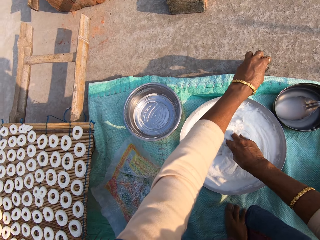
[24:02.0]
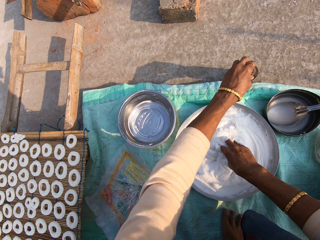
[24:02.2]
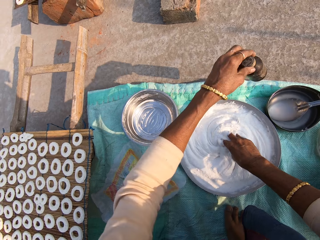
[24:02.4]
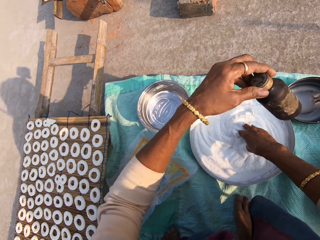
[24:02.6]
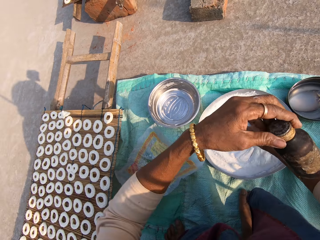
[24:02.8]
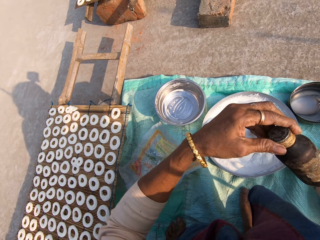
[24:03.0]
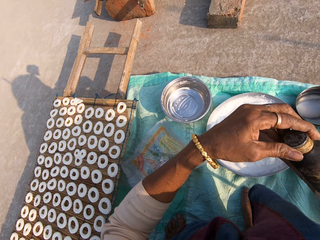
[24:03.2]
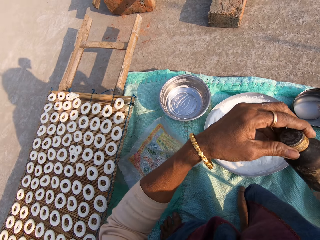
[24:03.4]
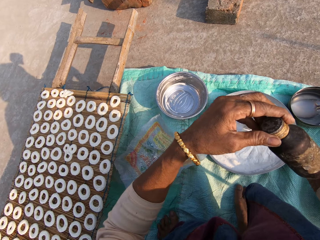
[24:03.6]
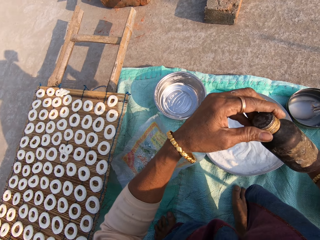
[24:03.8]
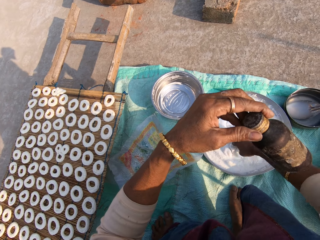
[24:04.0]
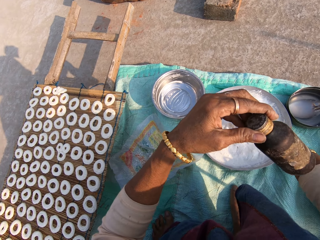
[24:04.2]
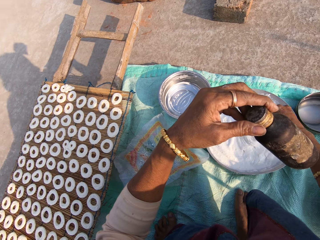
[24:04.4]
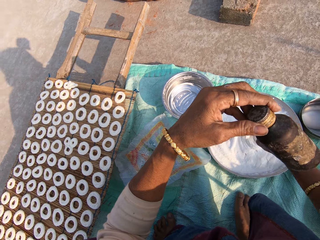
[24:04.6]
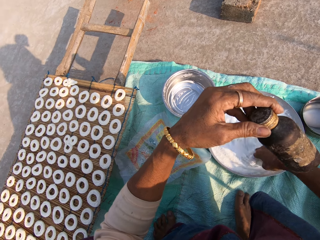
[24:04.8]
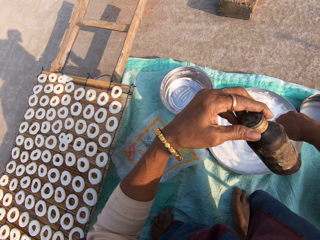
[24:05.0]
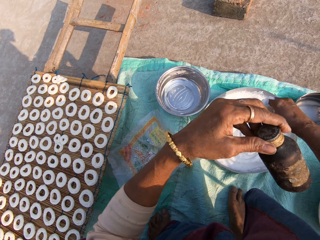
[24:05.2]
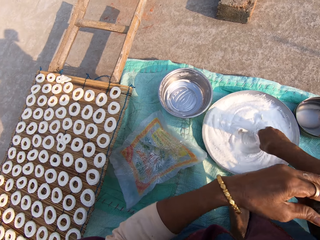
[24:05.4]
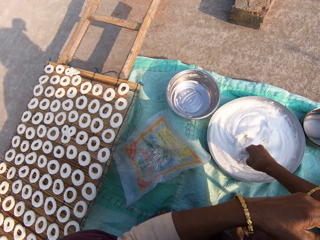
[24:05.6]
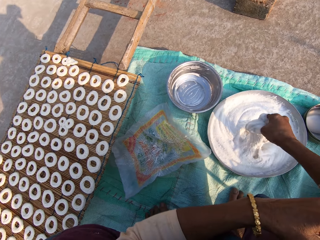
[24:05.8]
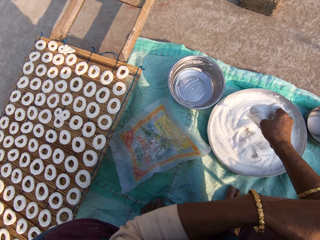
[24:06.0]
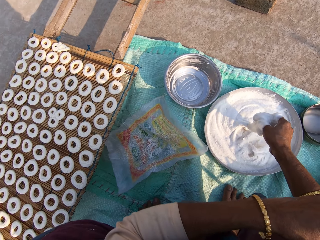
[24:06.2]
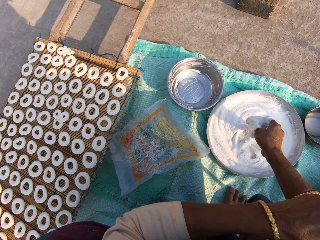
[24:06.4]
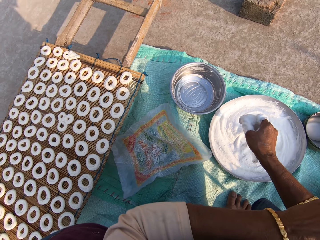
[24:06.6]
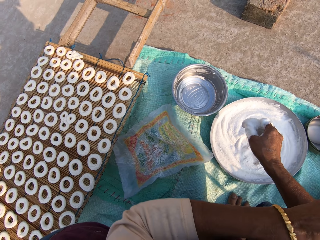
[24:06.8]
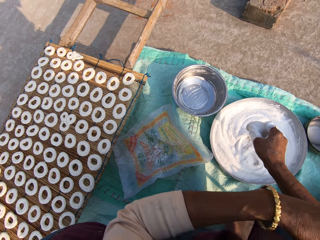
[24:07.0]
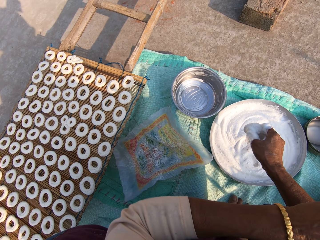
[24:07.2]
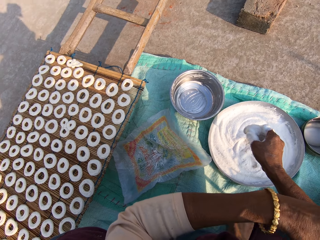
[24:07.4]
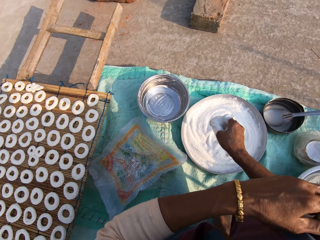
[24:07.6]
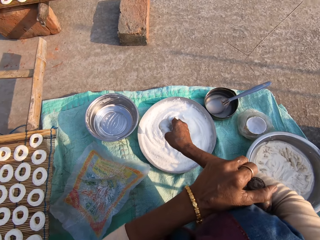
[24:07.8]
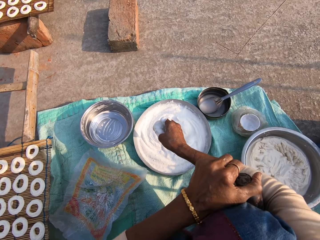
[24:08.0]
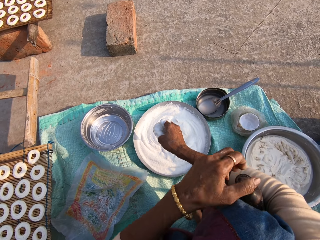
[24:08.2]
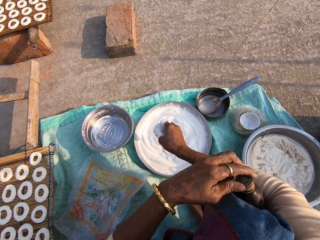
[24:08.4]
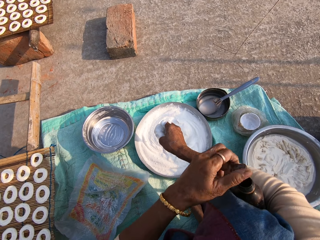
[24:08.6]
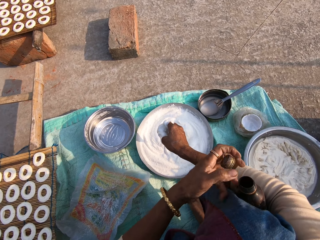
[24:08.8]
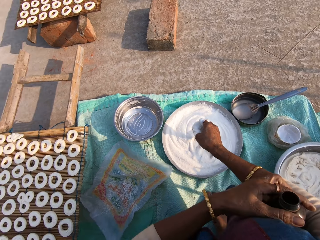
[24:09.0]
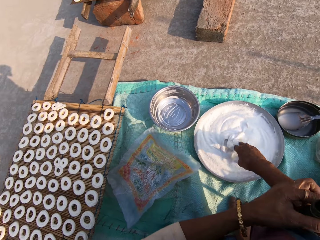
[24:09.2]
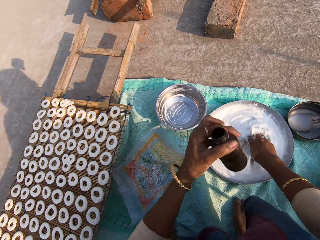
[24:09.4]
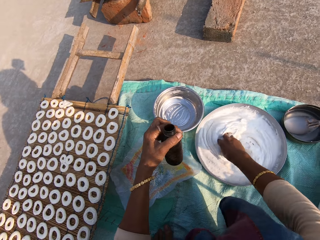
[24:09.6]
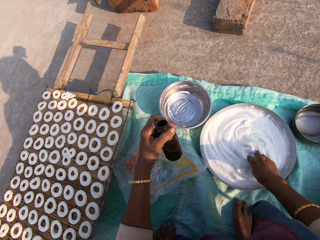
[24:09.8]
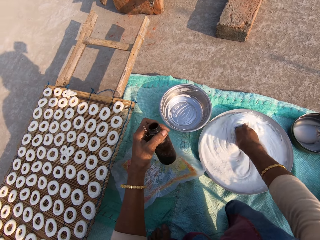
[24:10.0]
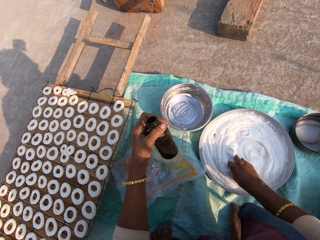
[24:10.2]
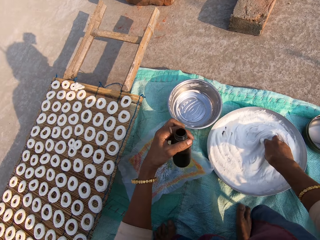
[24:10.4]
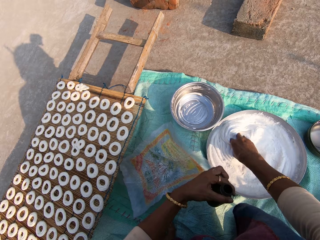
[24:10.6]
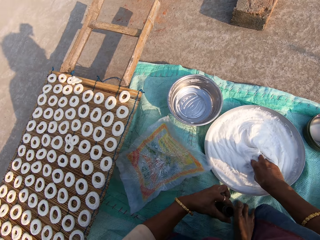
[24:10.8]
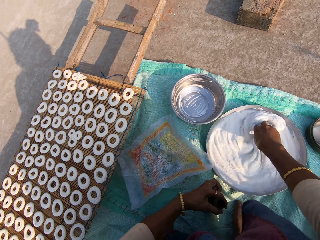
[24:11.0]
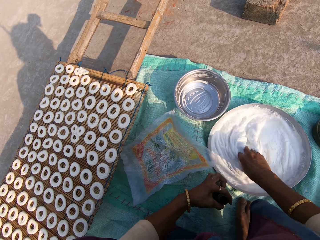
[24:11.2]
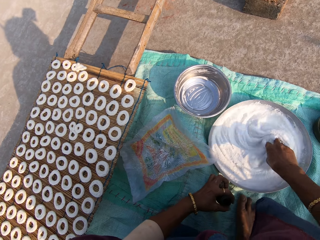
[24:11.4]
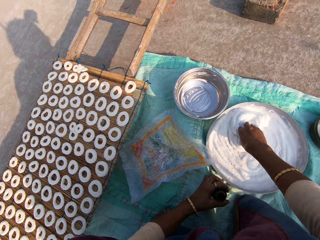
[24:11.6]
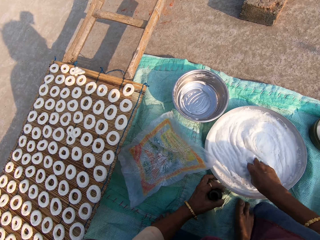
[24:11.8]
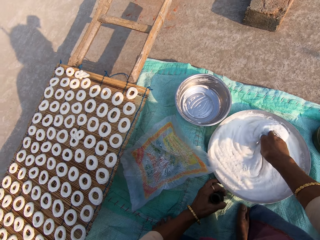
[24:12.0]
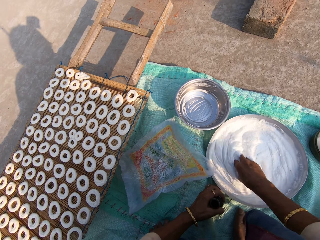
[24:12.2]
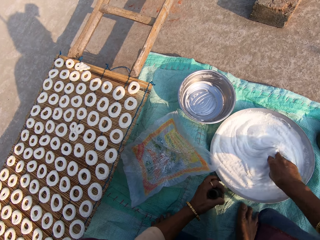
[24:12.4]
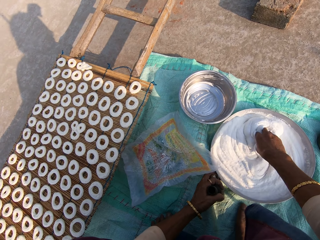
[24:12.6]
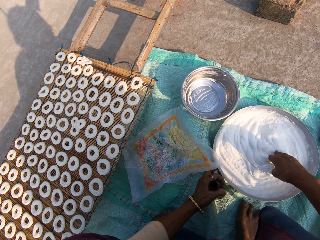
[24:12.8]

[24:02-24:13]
The camera wearer picks a bottle from the floor with the left hand. He stares at the bottle. He puts the bottle between his knee and right hand. He opens the bottle. He takes the bottle from in between the knee and left hand. He mixes flour in a steel bowl.

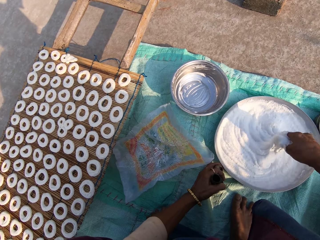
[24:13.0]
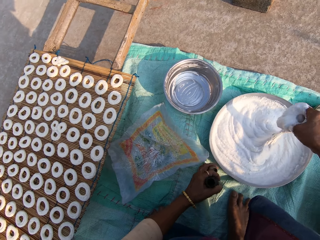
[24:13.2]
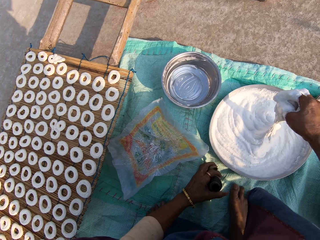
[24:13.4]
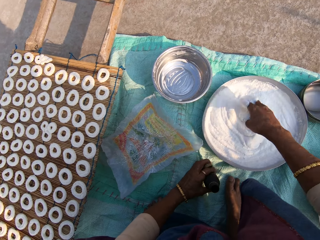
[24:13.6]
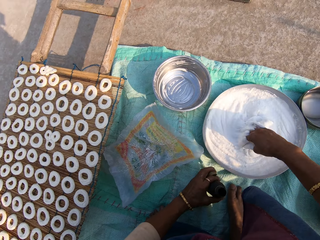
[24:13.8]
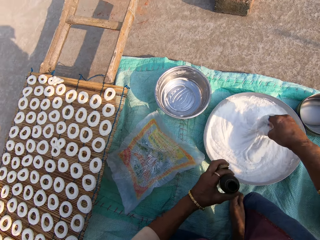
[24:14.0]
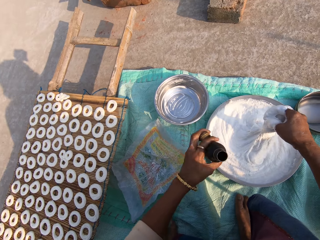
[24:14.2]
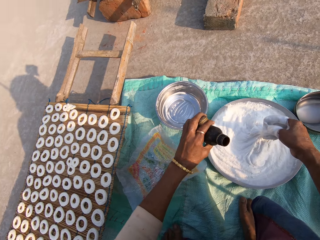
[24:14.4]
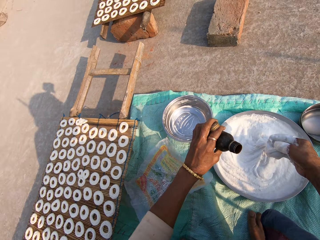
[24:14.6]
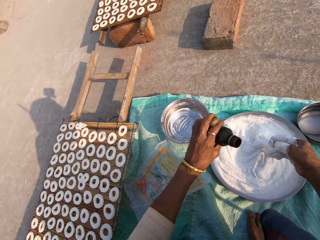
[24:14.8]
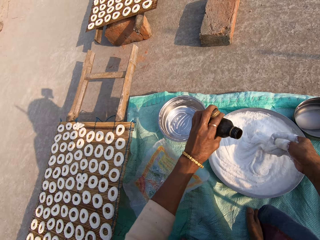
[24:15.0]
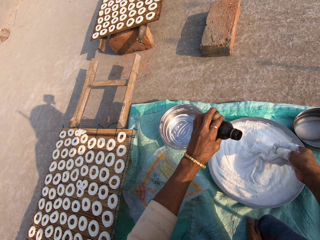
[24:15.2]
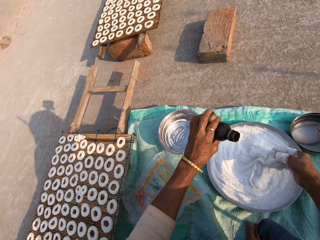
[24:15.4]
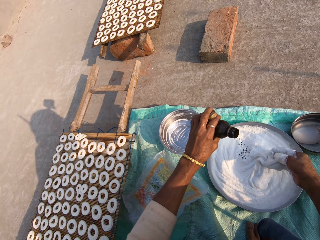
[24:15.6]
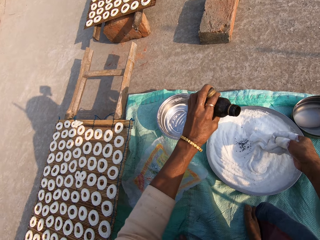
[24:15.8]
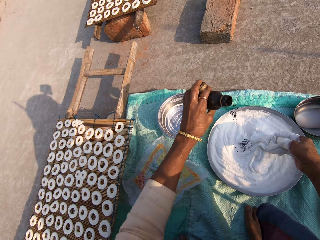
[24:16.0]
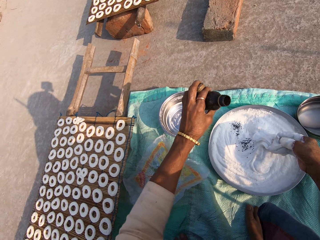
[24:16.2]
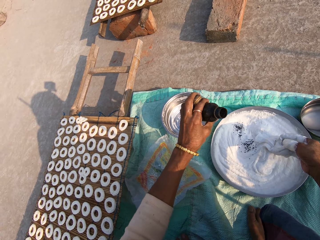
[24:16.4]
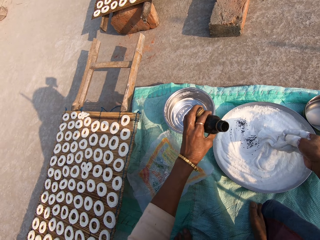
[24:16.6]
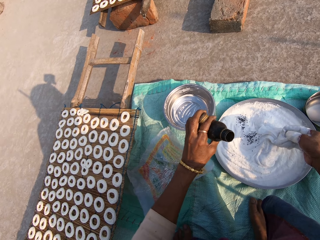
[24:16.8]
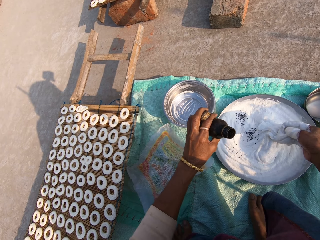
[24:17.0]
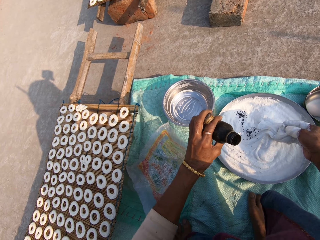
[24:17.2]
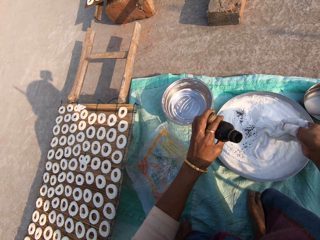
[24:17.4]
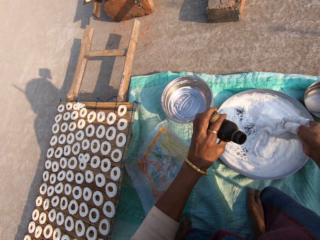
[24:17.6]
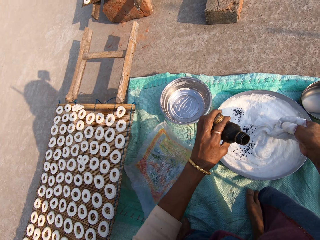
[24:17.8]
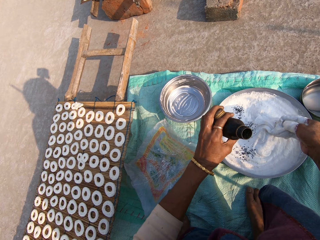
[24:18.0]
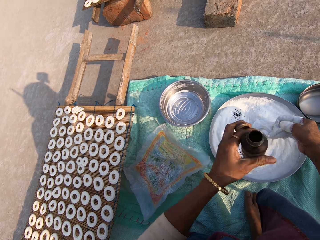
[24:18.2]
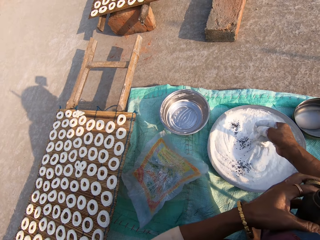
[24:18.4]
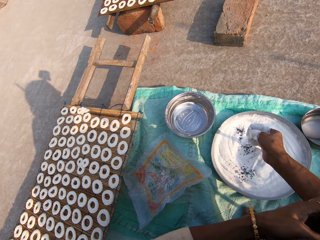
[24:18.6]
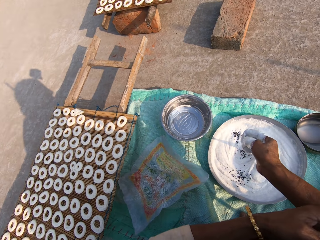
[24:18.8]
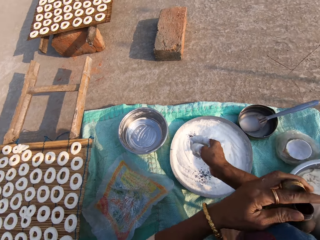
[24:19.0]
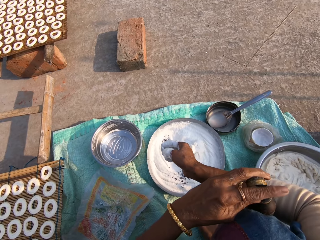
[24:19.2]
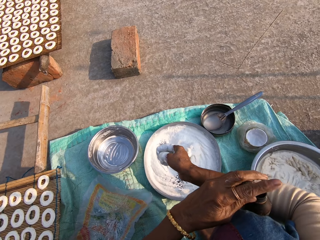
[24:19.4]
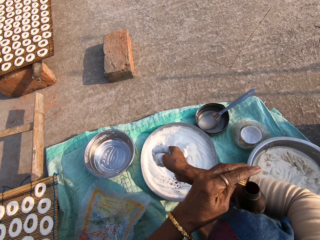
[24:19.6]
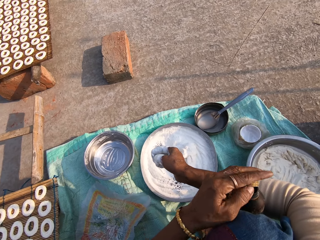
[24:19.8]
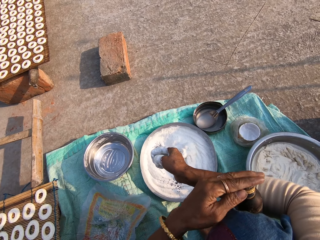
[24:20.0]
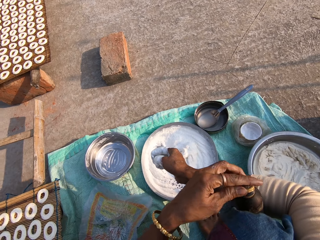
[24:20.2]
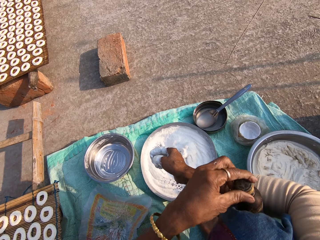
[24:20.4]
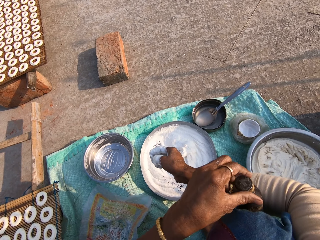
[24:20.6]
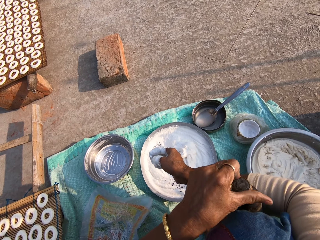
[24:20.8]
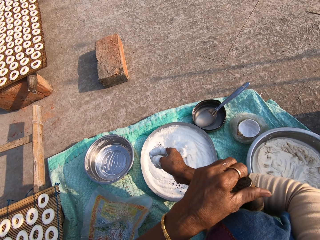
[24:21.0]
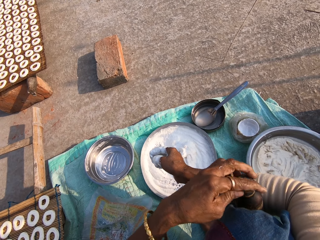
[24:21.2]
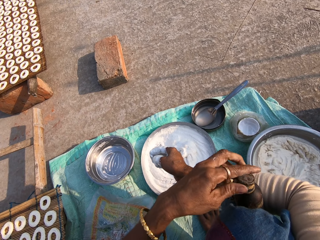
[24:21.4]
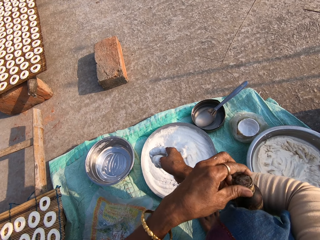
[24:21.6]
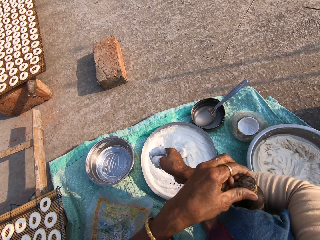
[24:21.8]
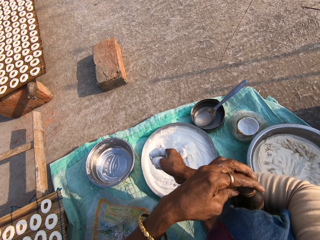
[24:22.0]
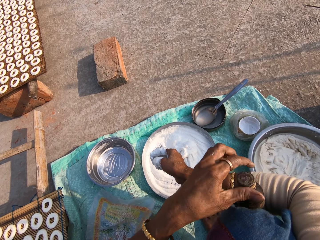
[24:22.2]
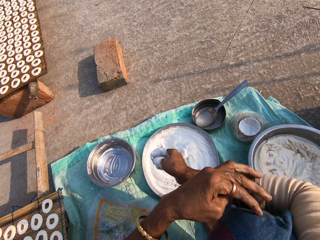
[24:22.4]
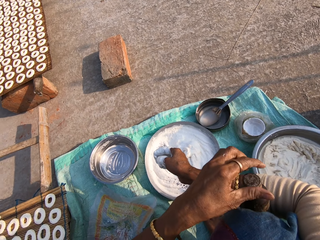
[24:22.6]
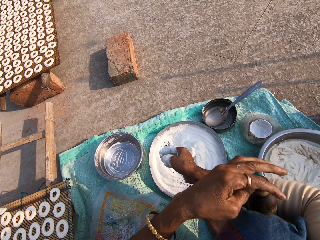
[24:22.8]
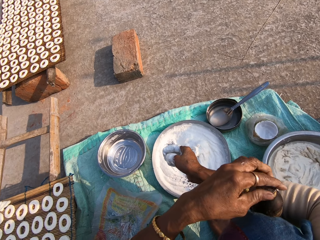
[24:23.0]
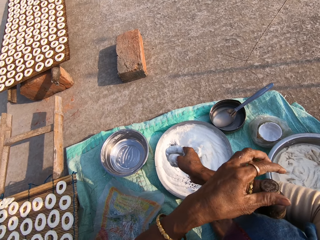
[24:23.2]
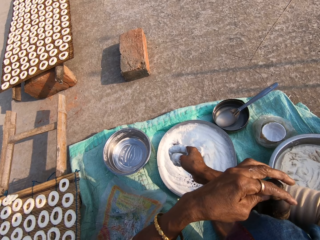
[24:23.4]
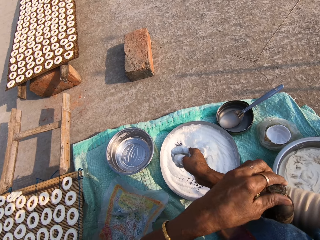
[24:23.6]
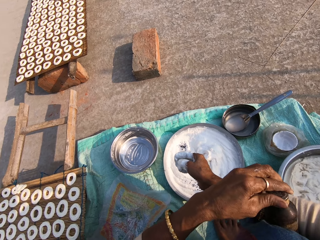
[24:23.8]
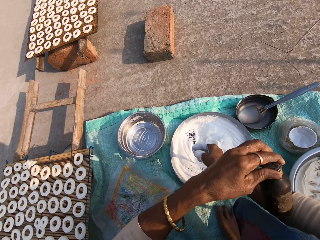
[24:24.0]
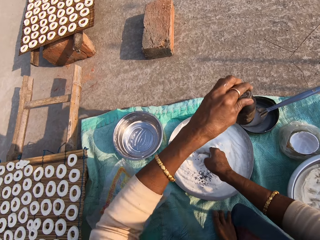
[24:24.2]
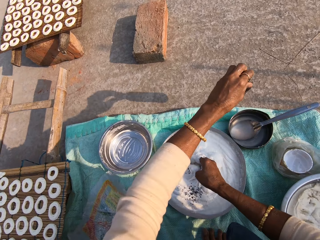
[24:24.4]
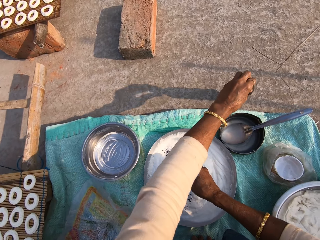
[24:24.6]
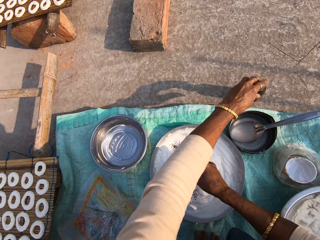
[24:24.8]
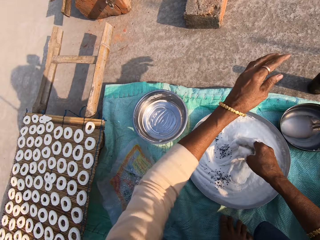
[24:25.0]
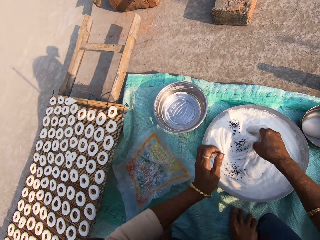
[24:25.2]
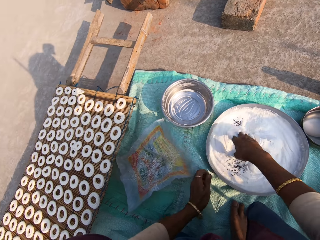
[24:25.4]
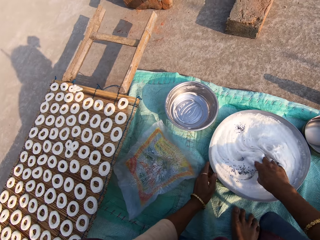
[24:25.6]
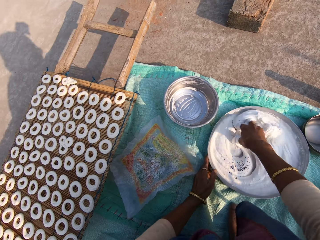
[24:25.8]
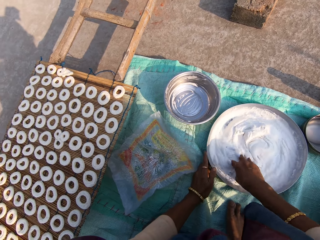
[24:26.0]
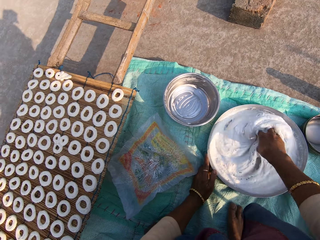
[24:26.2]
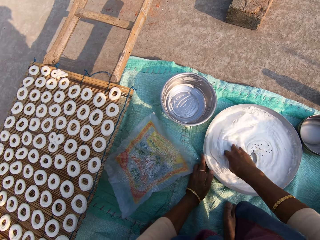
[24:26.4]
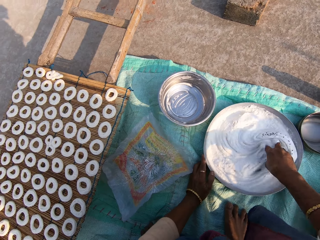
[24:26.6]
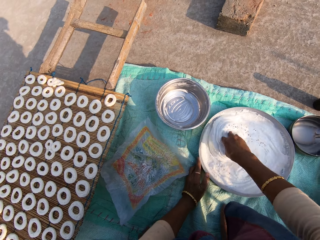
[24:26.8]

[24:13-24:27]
The camera wearer sprinkles spice from the bottle into the flour in the steel bowl. He puts the bottle between his knee and right hand. He covers the bottle with the lid. He drops the bottle on the floor. He mixes the flour in the steel bowl.
